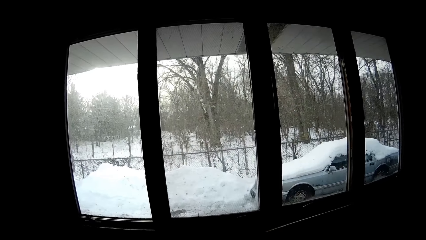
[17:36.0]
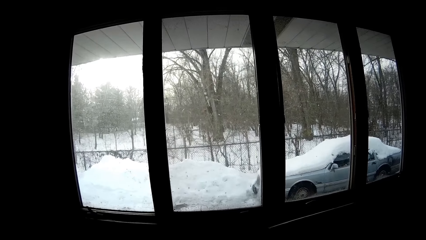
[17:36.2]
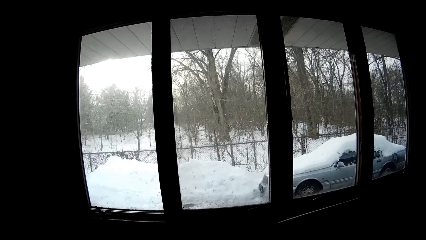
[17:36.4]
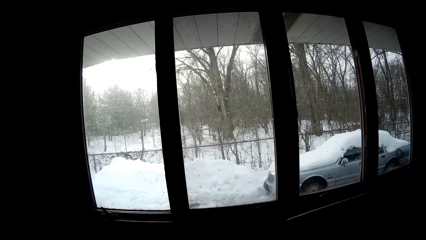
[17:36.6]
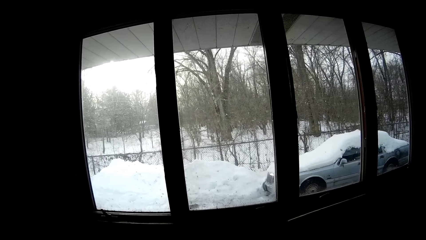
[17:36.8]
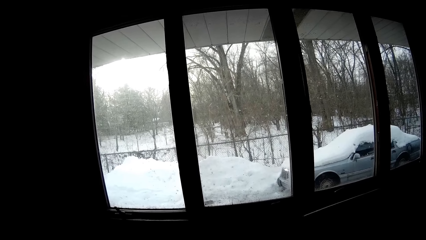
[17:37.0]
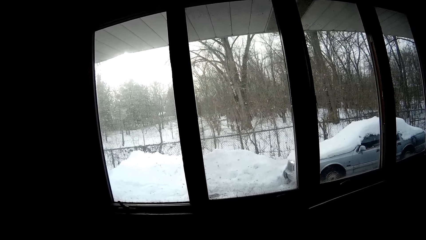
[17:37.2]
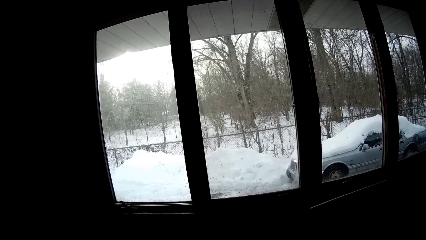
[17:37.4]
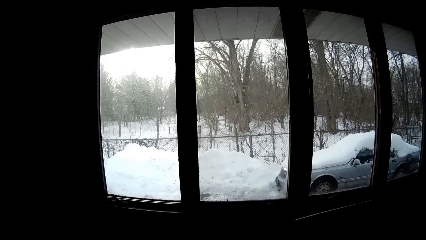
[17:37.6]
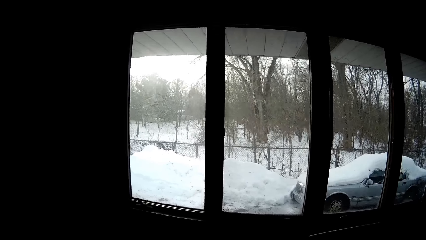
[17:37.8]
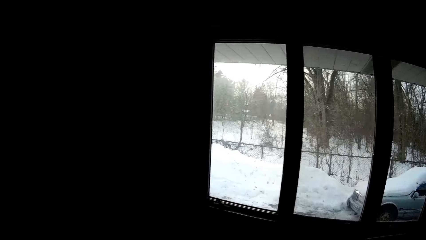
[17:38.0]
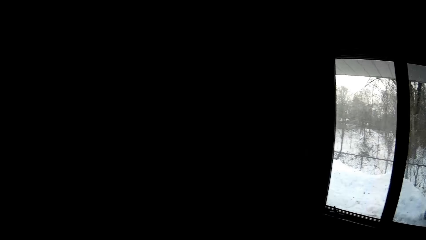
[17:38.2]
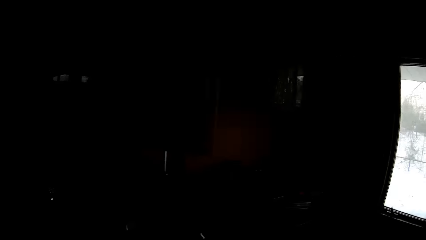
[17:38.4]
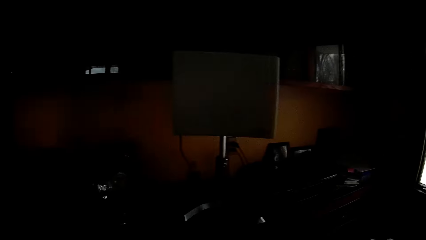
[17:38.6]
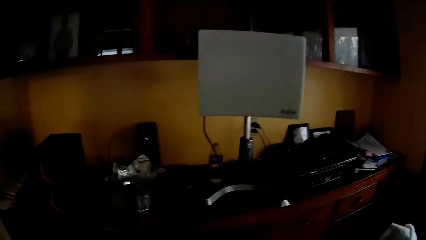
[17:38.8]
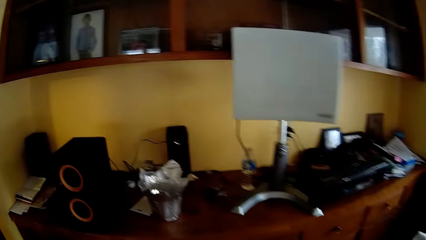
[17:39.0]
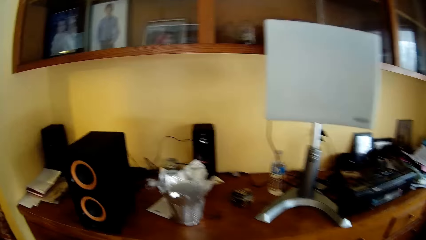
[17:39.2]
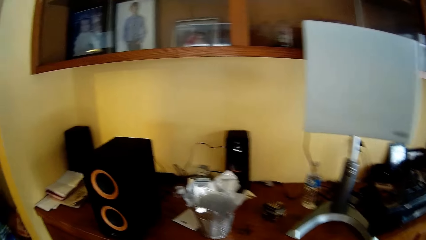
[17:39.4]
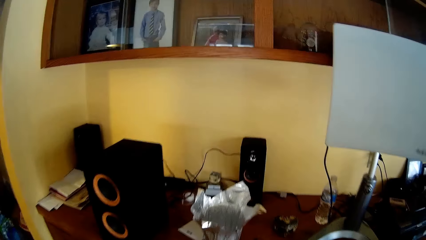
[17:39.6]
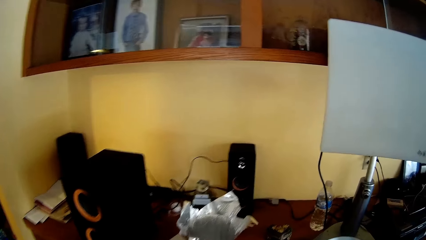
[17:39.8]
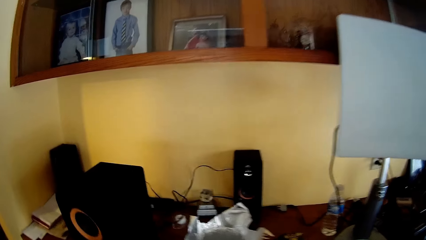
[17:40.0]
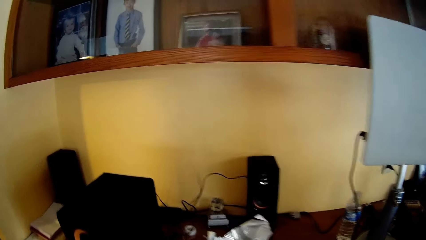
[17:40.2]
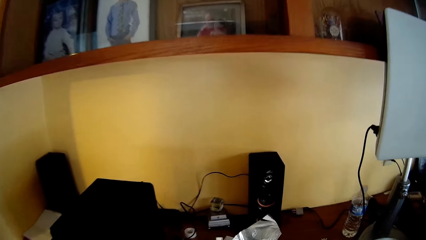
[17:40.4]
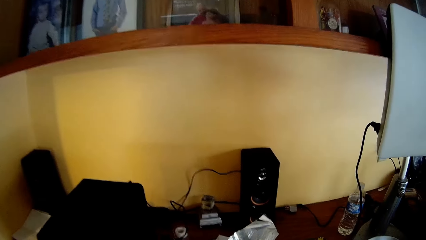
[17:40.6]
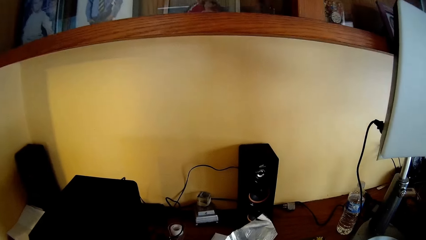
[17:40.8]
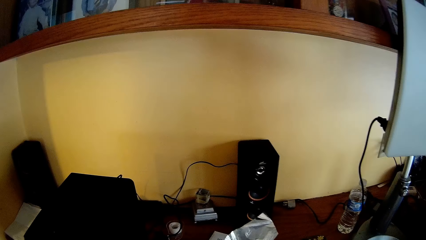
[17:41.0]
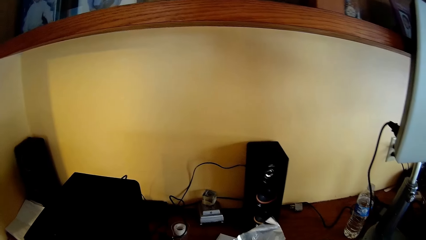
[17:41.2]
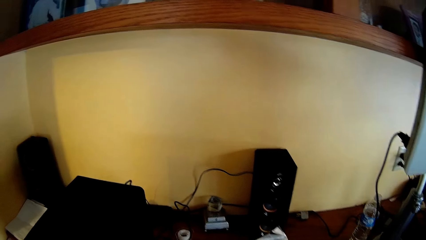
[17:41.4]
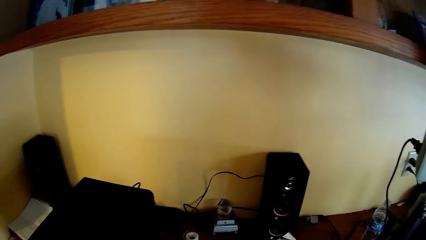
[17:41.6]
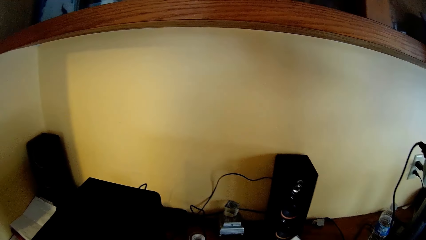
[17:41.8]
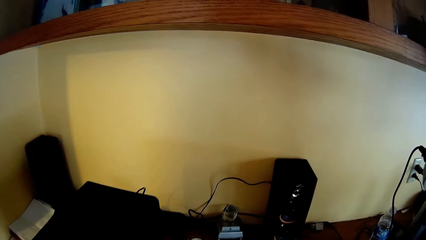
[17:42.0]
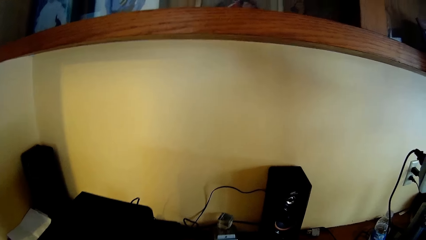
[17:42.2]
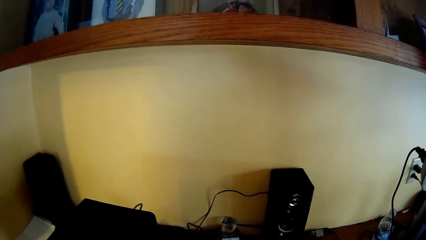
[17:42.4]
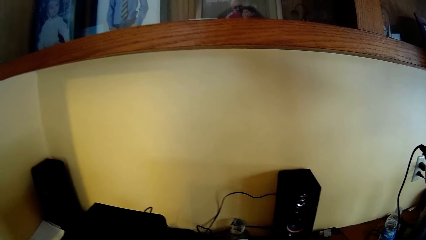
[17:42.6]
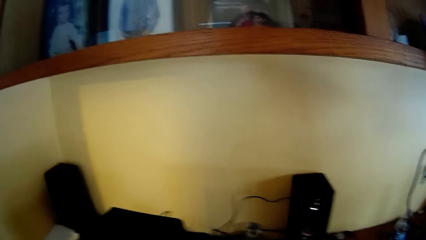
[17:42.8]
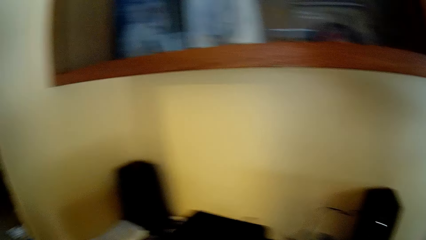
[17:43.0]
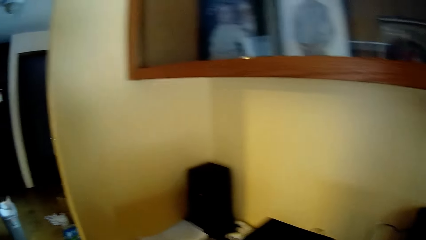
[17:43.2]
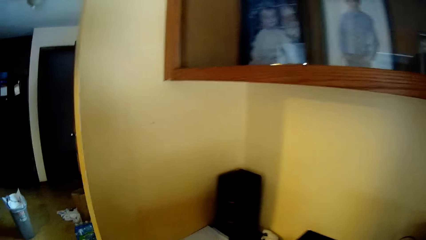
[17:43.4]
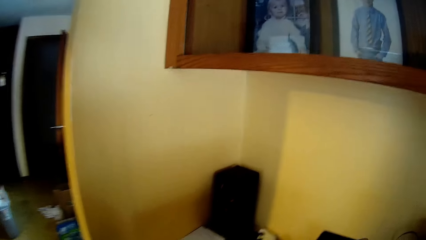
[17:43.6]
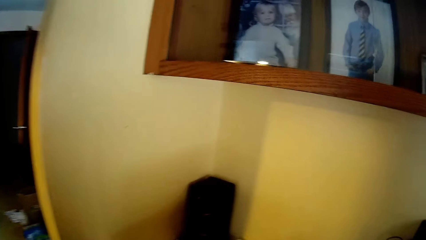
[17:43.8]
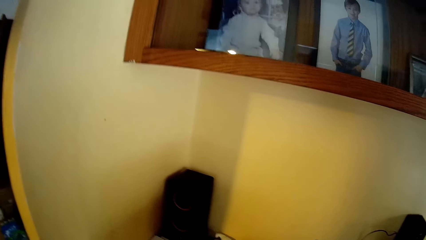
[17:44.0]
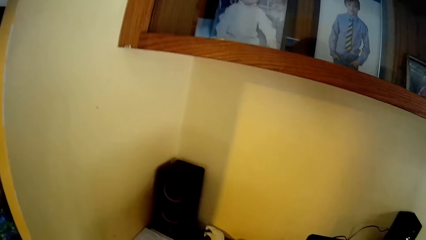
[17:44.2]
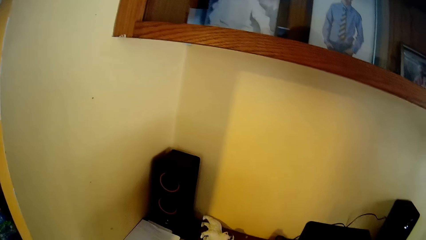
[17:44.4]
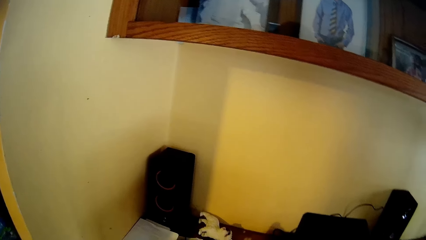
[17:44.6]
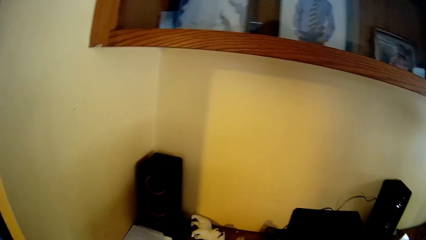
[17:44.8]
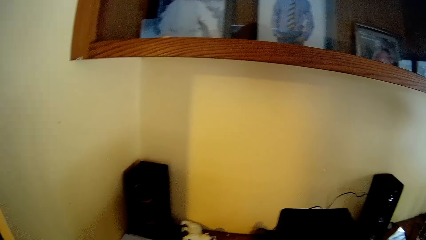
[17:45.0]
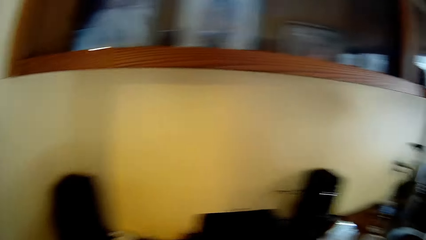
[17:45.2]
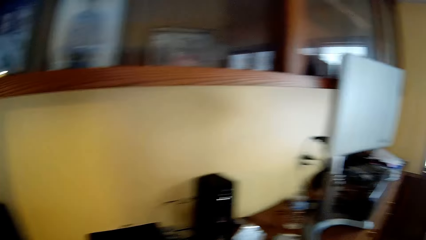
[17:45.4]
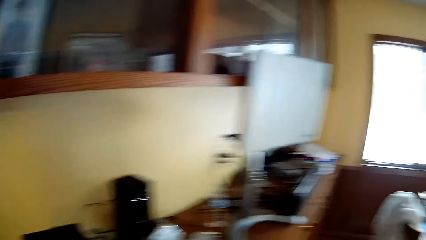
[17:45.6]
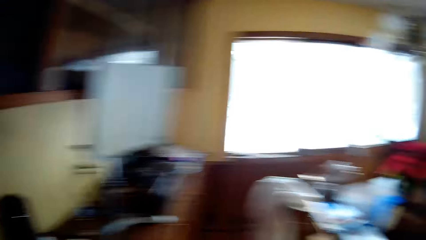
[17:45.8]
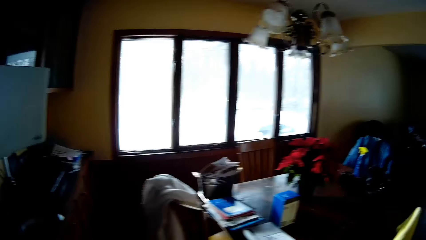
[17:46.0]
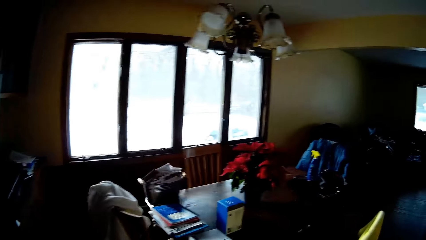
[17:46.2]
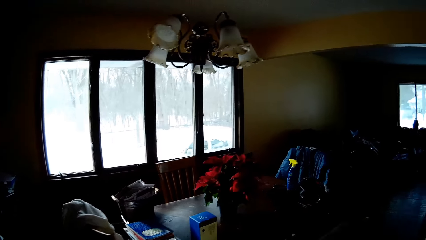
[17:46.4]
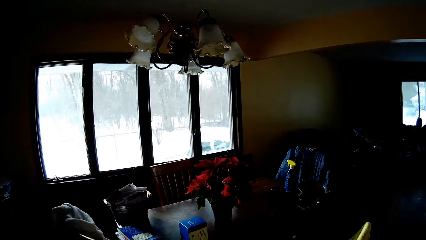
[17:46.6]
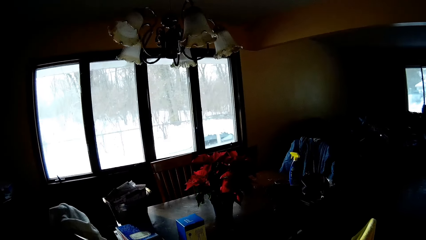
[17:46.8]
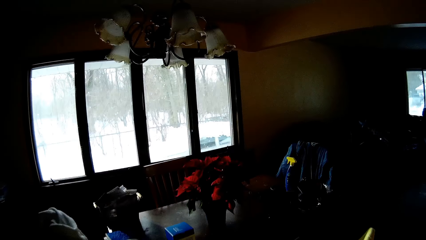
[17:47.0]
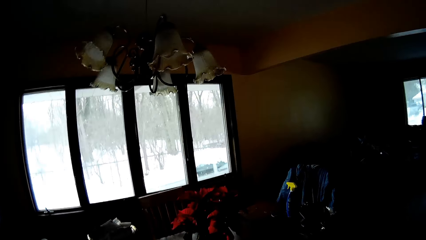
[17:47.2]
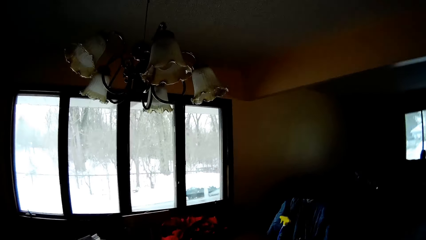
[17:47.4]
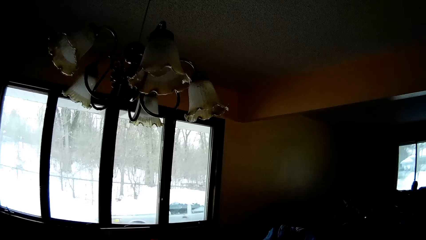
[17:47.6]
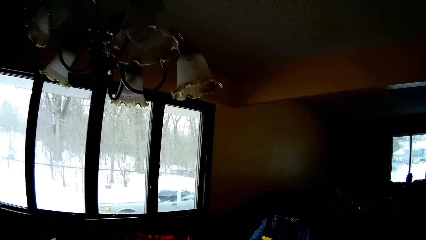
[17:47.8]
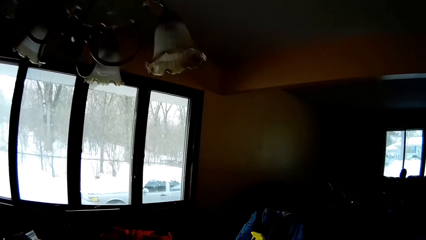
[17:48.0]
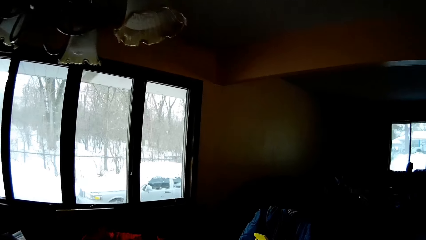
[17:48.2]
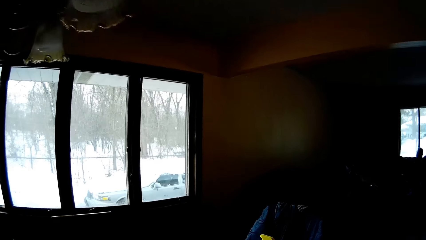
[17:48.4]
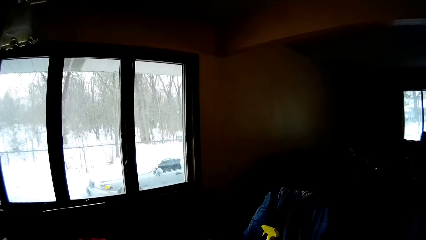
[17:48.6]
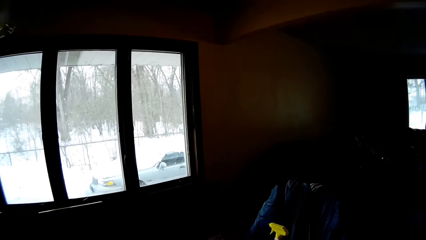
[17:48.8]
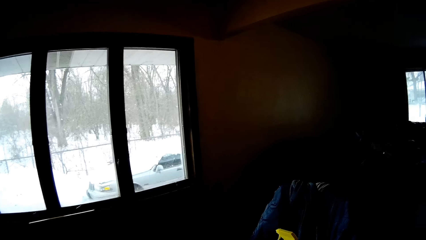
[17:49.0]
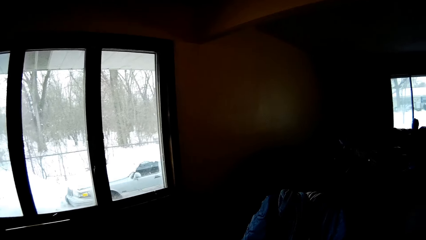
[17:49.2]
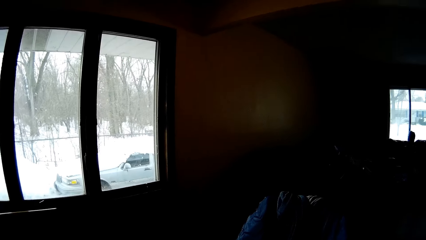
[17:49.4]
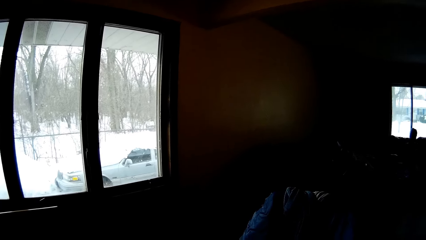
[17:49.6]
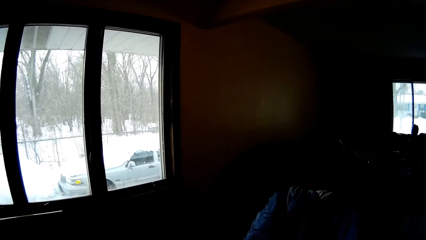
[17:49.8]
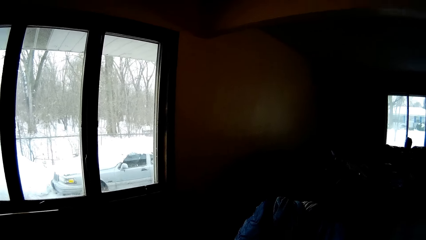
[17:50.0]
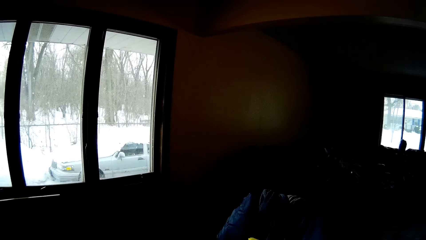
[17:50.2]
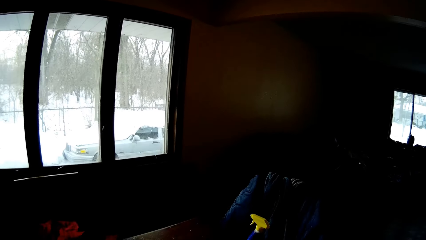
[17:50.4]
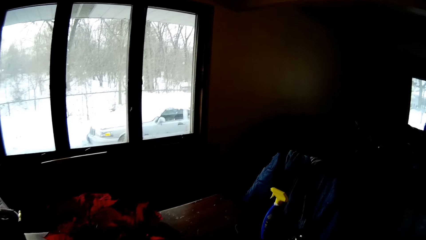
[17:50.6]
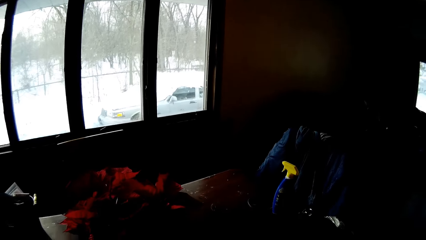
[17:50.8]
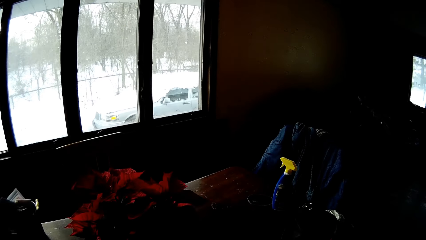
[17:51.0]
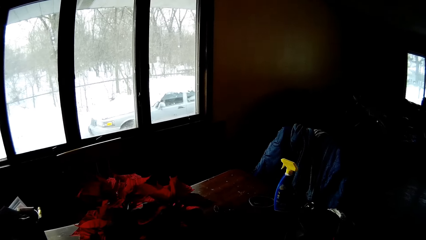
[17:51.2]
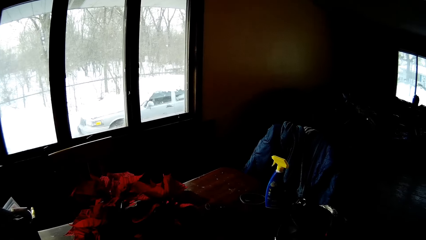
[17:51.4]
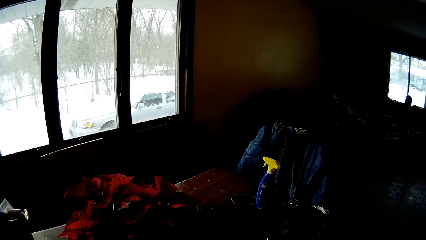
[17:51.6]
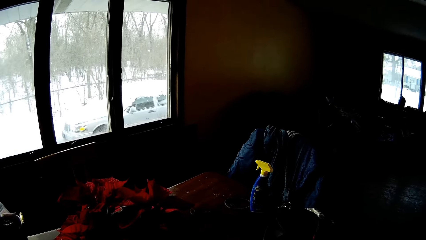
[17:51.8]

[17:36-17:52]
The camera wearer looks outside the room. They look around the table. They walk around the room.
